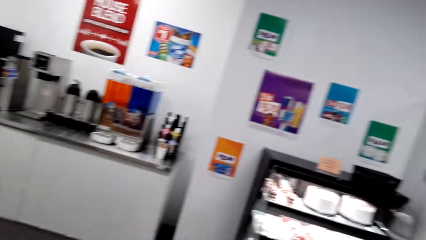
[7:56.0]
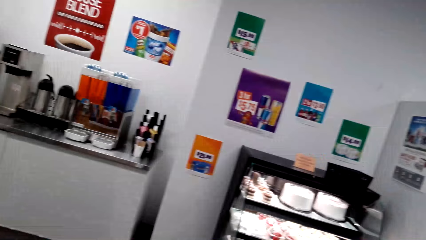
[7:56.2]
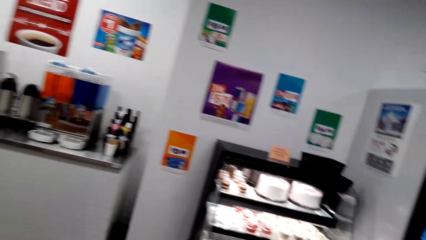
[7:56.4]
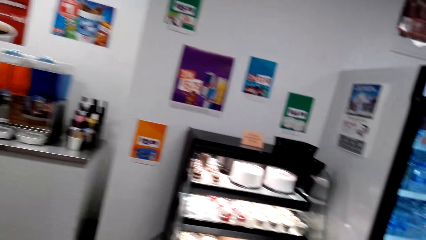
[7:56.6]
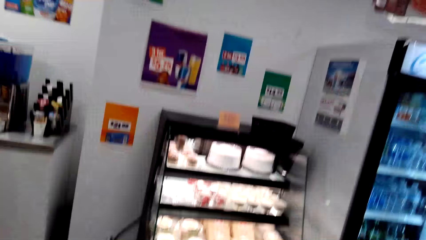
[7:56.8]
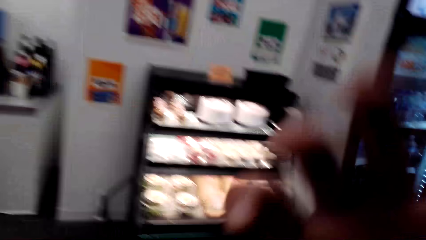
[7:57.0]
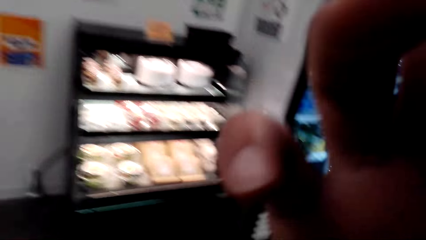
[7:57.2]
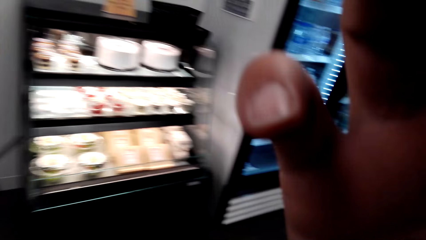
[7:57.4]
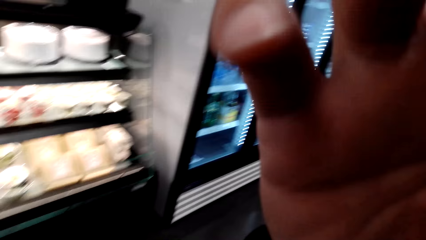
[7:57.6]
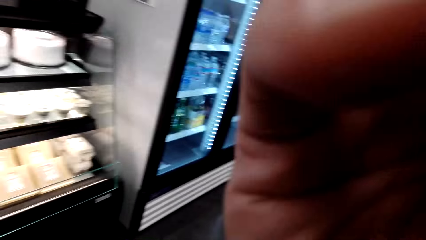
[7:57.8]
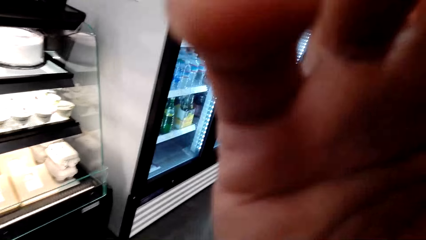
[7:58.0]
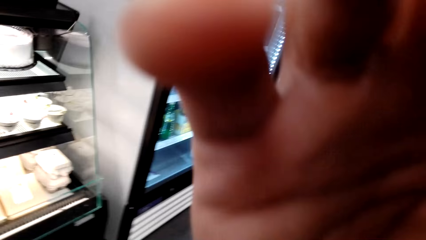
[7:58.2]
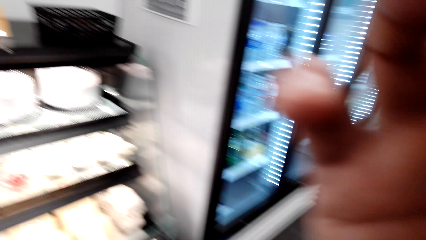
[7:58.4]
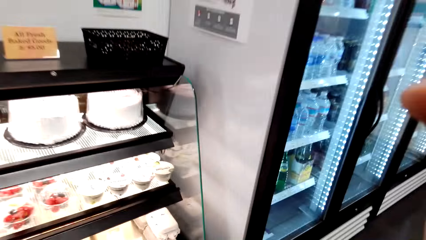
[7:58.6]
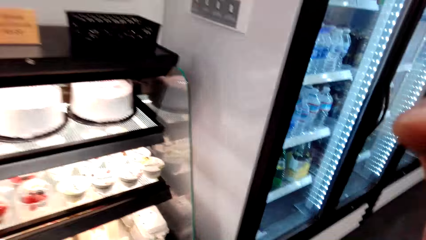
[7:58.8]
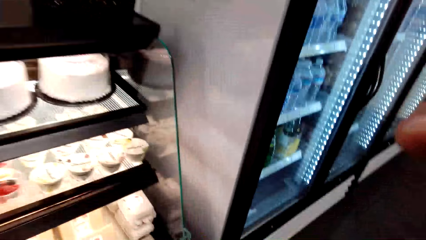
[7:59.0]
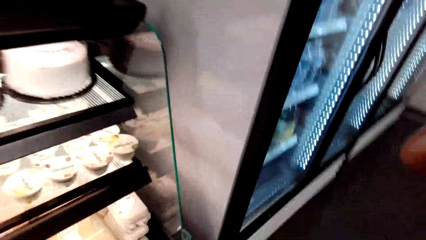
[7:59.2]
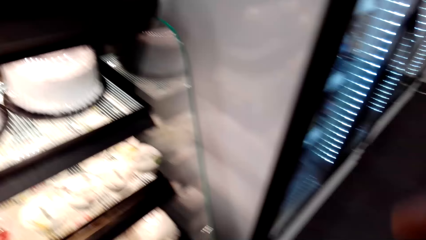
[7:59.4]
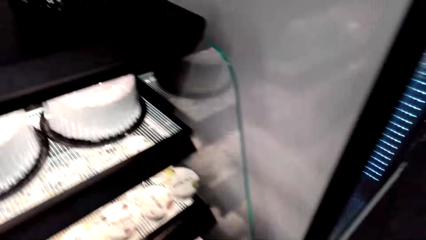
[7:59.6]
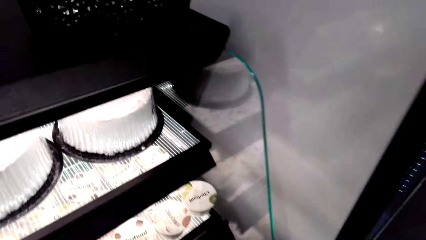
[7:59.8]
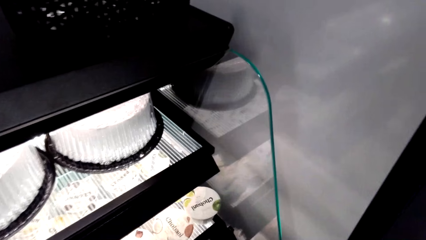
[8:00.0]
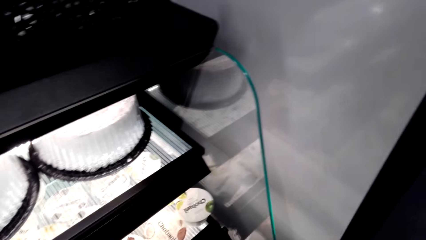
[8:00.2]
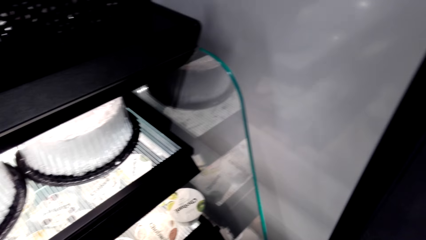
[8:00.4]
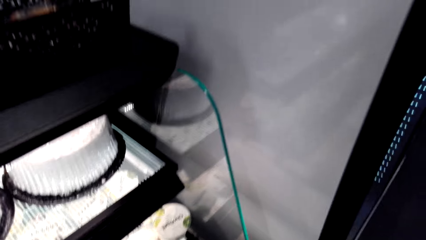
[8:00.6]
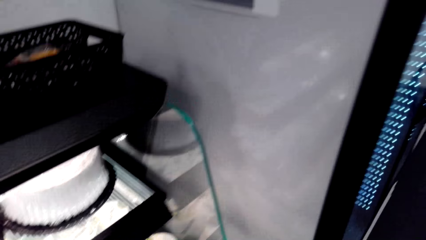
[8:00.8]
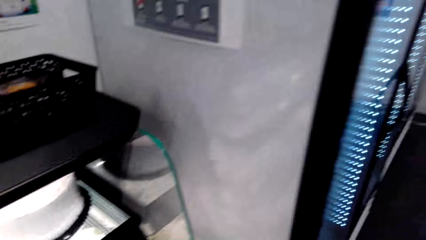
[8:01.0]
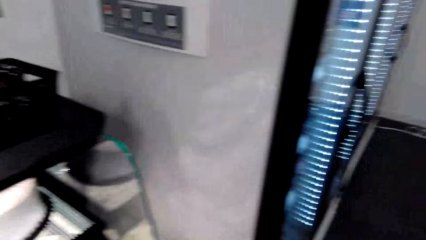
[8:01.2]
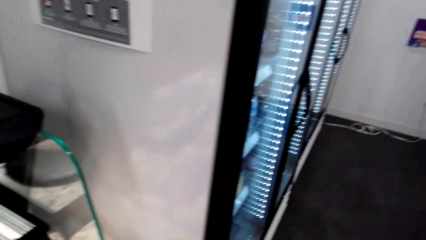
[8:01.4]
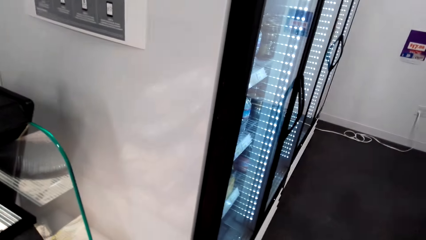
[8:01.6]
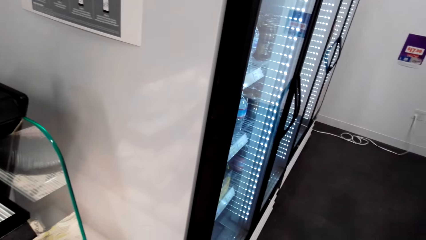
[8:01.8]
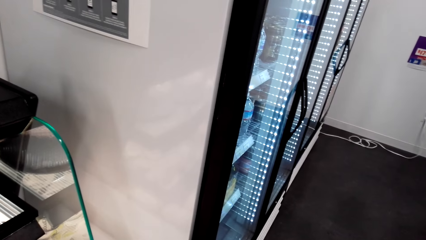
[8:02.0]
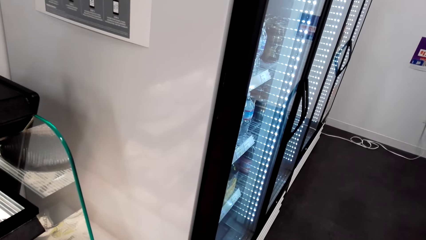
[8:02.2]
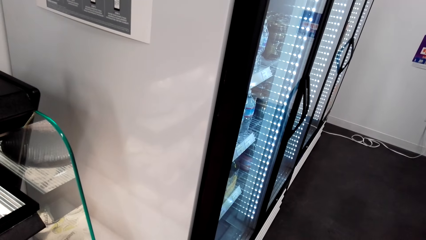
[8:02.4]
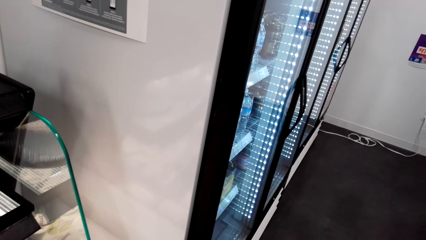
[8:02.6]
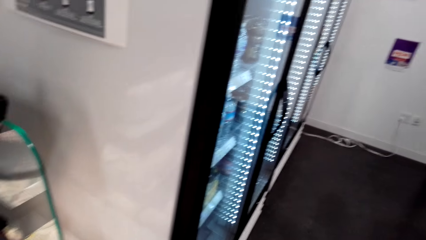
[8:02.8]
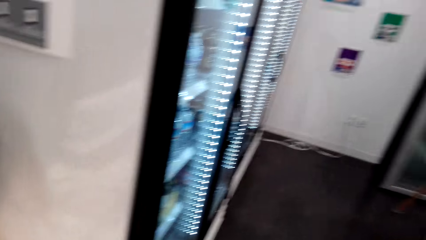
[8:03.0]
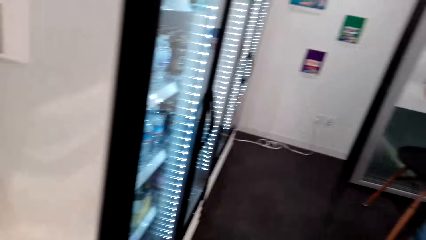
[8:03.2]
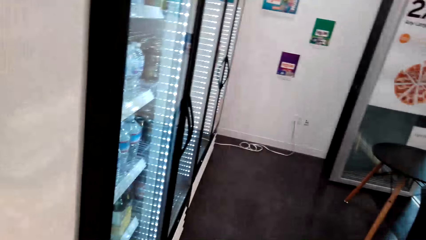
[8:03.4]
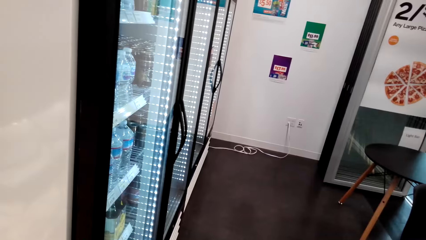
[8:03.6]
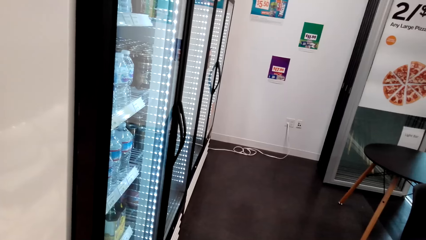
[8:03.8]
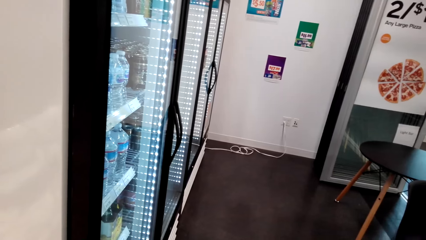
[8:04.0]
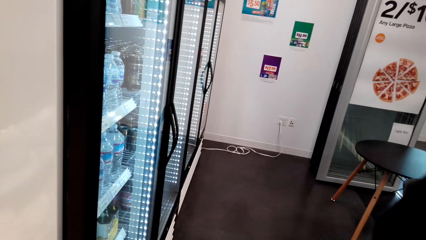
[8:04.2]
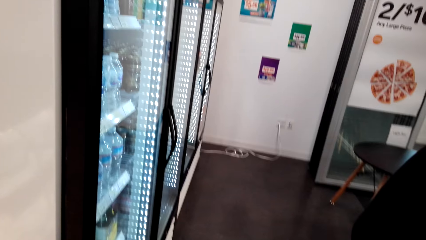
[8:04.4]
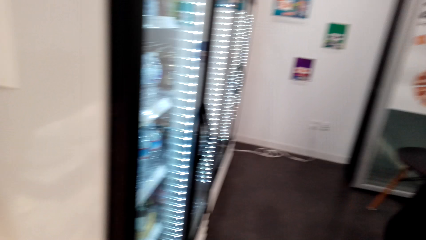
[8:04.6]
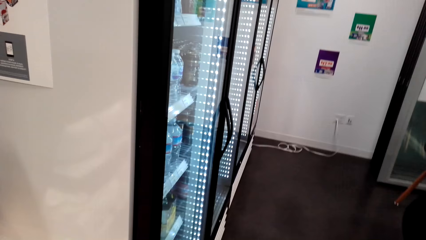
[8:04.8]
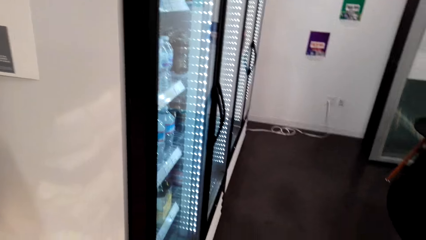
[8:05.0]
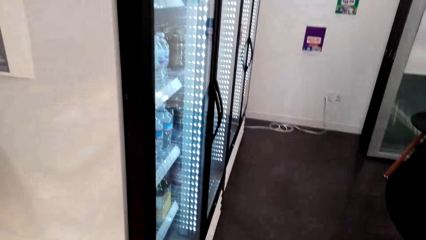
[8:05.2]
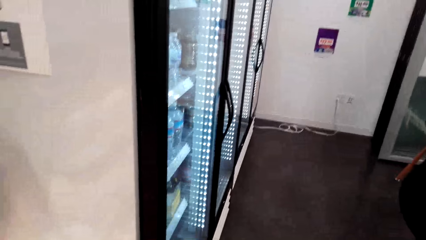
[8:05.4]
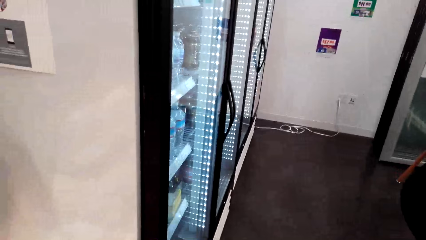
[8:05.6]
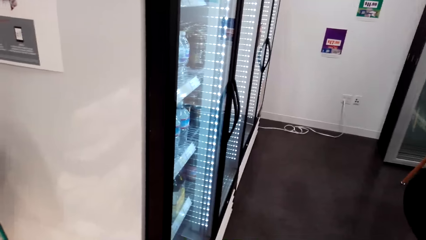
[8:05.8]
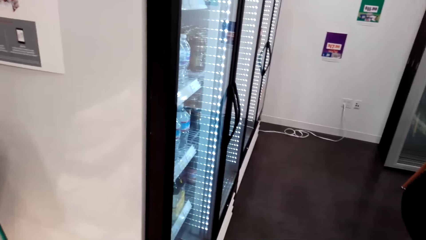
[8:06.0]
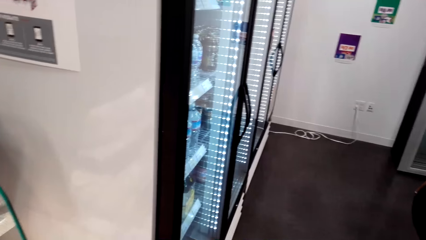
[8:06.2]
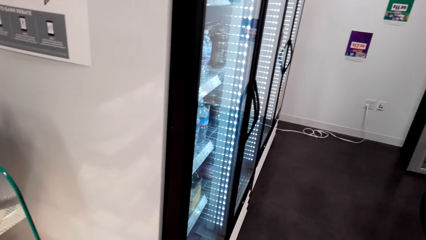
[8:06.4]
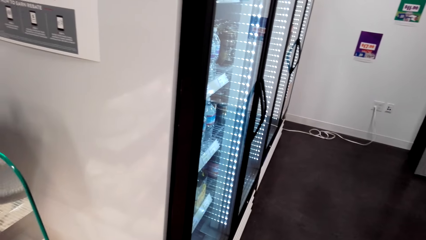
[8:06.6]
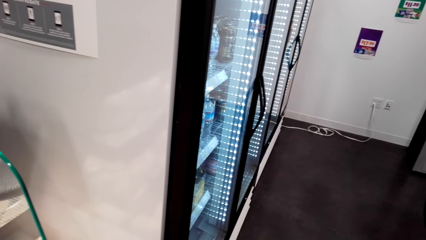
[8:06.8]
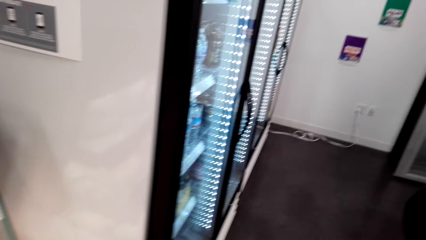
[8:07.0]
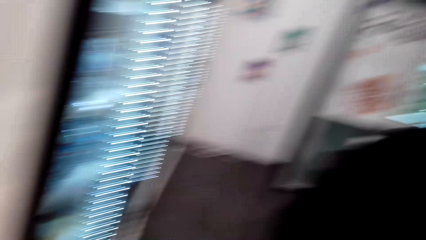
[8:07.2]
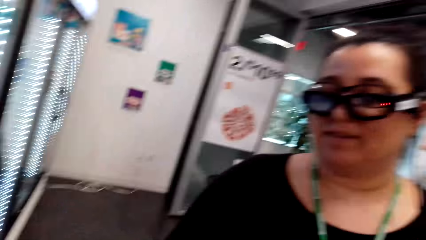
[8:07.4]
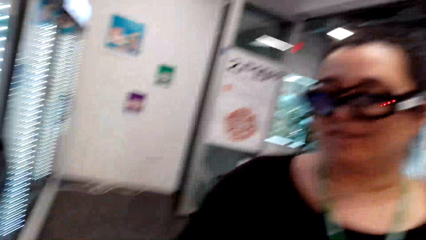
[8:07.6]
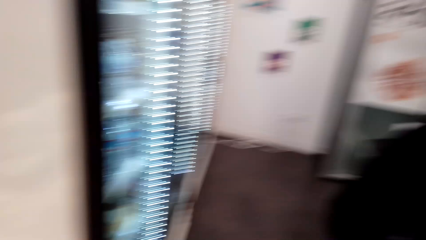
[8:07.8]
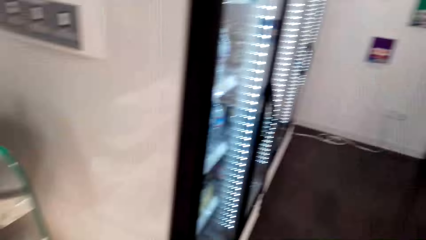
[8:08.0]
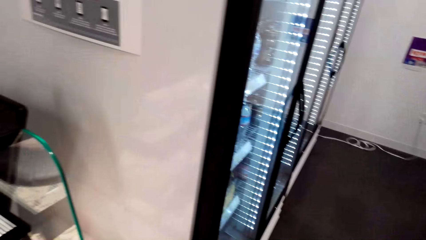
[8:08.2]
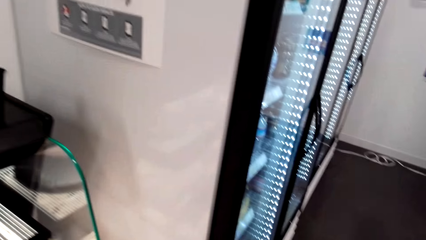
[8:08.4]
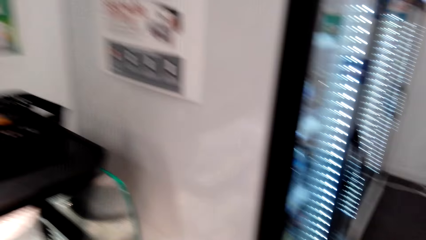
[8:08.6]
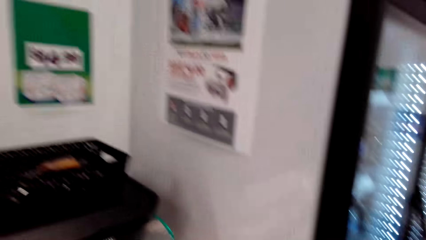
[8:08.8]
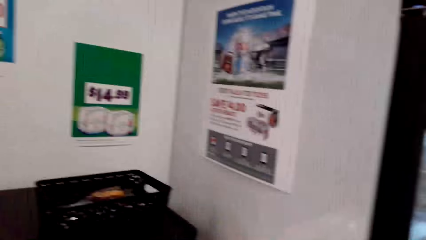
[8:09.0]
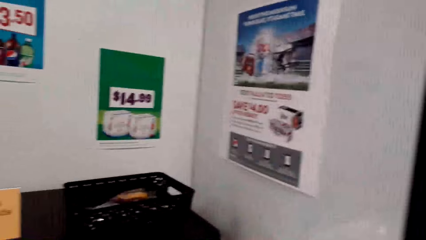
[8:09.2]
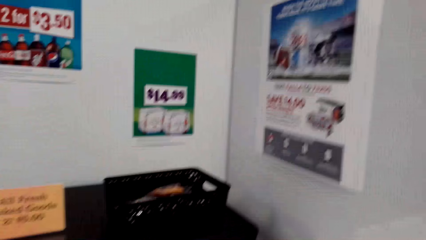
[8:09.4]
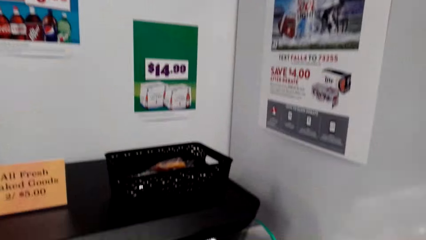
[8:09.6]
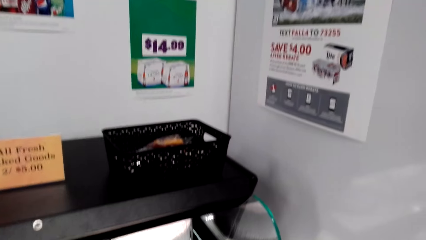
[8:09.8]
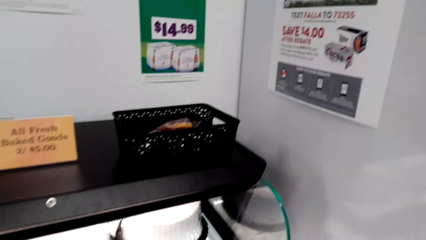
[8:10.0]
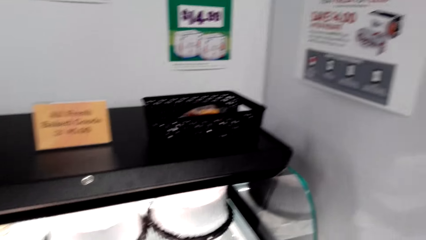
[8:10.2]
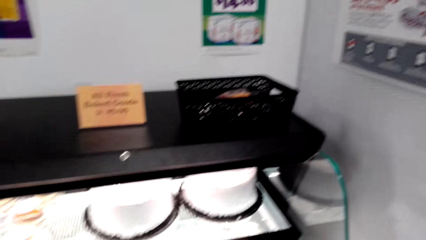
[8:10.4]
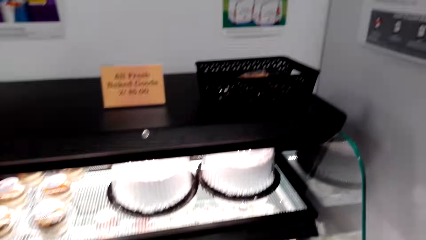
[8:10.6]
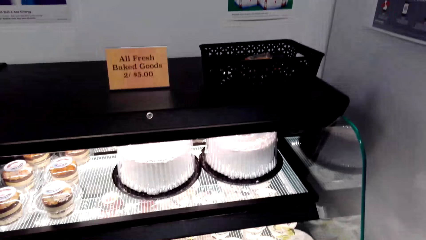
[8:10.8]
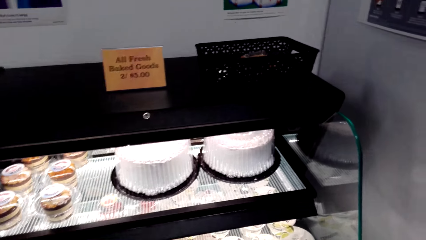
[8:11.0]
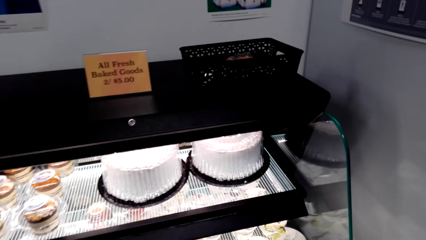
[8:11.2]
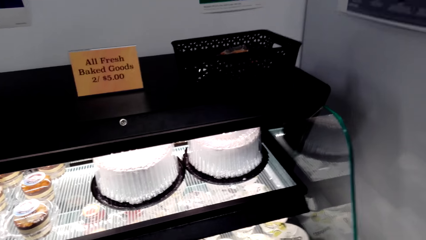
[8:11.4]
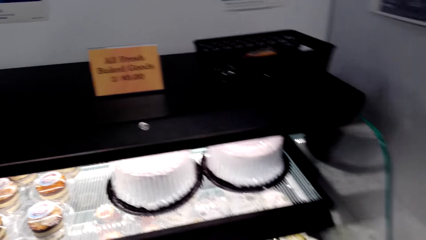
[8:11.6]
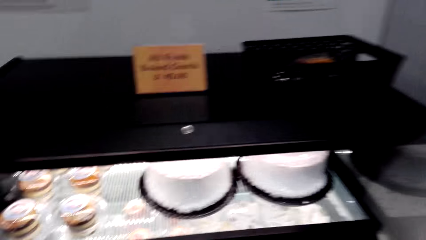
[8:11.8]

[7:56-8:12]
The camera wearer walks around, scratches the head, fixes the camera, looks around, and moves around the supermarket. A woman stands close to the camera wearer.
